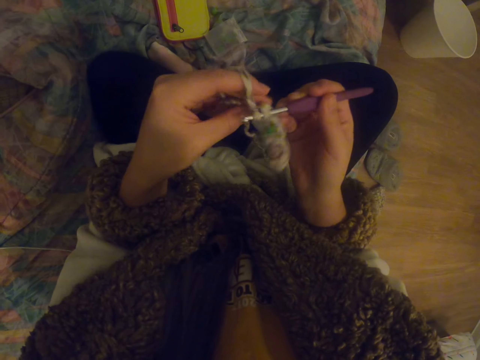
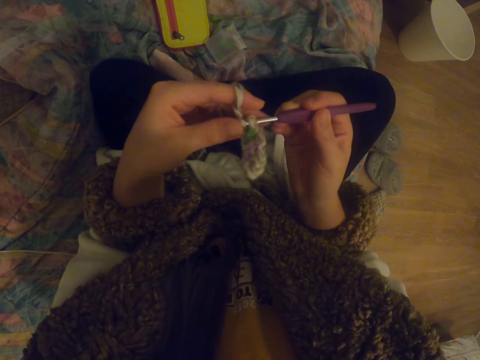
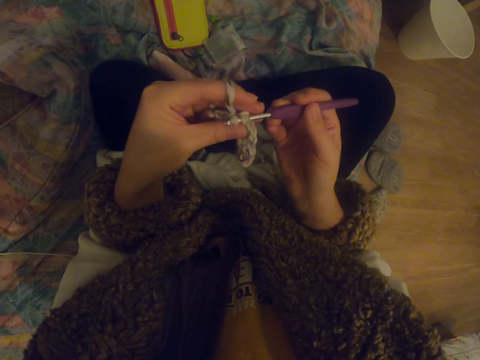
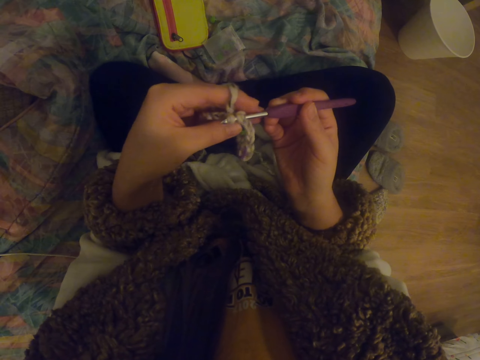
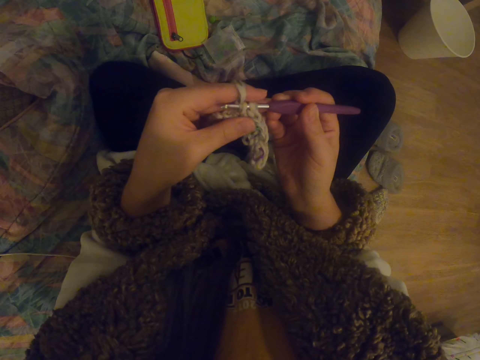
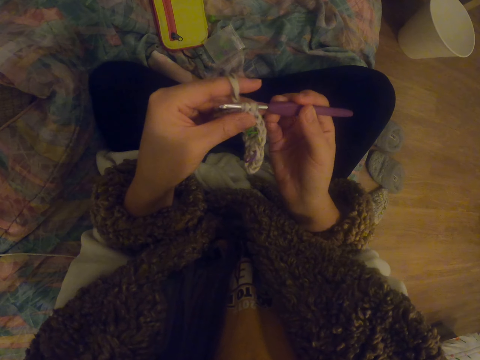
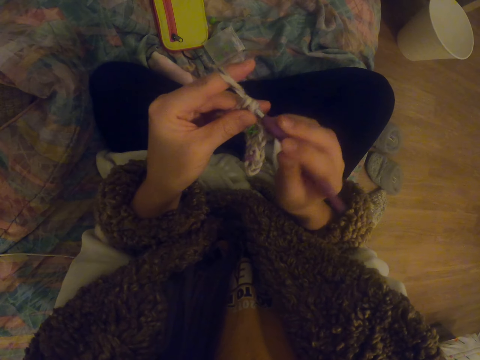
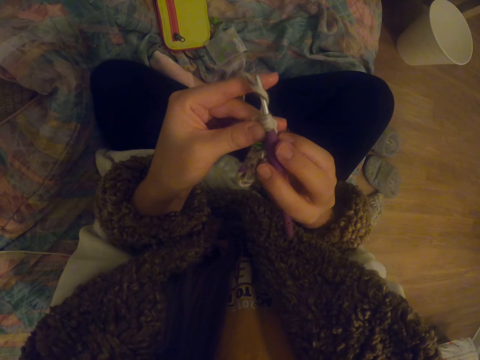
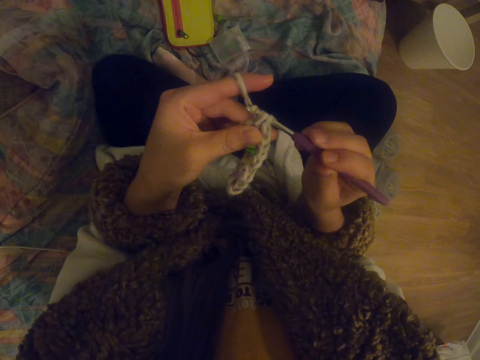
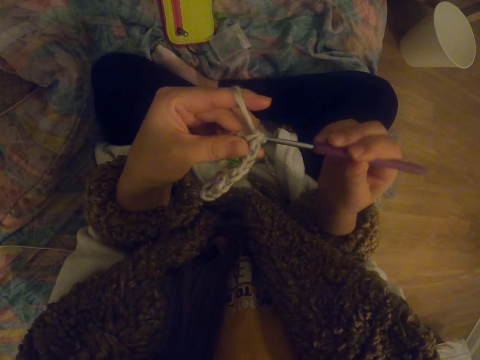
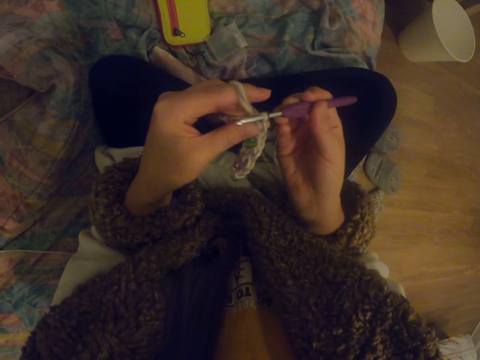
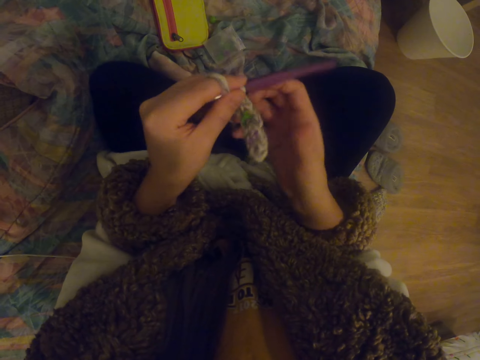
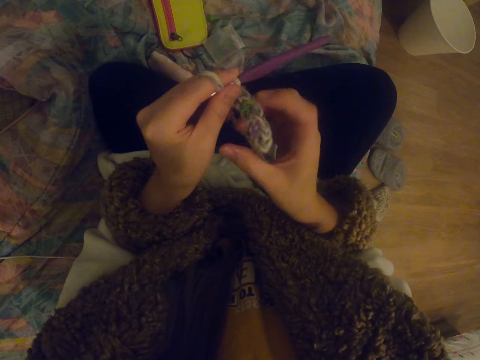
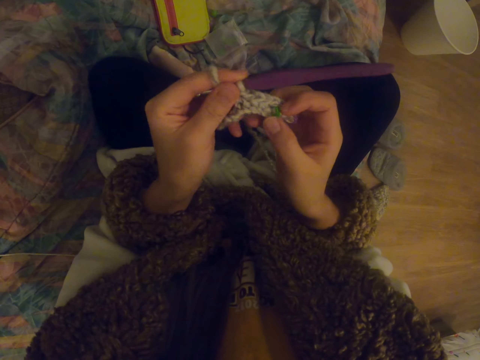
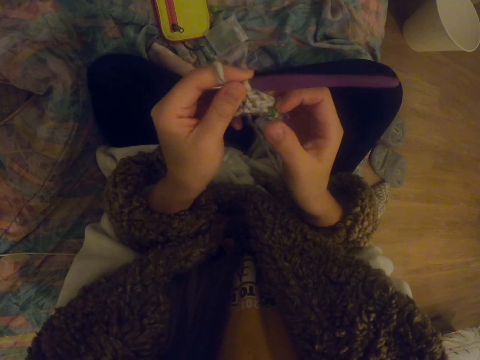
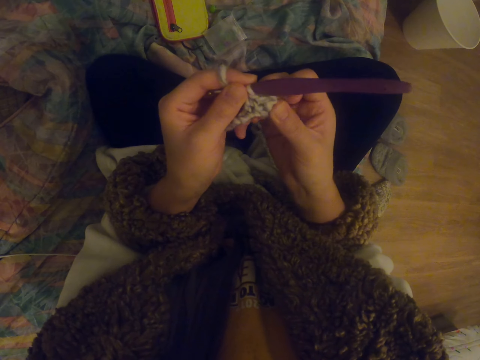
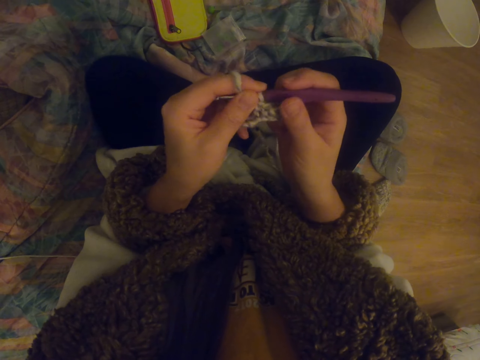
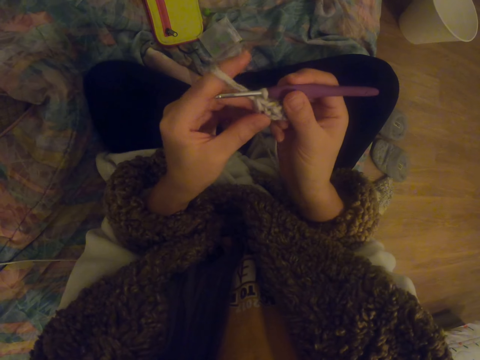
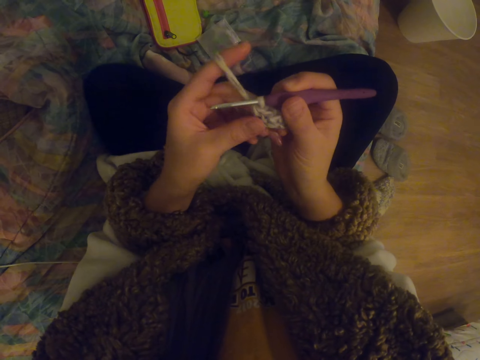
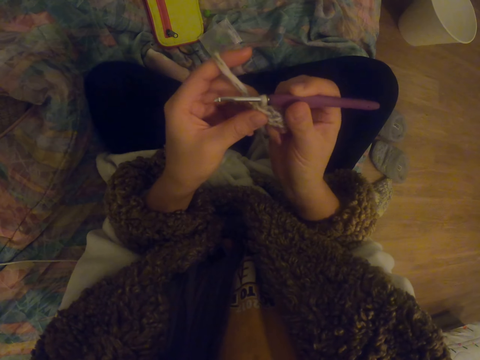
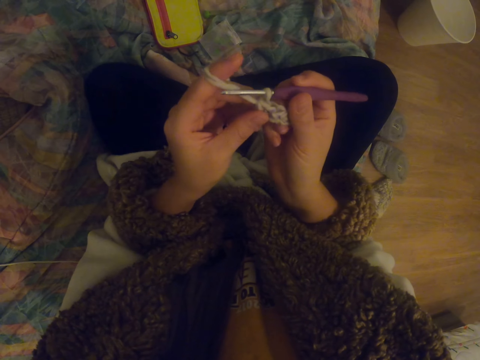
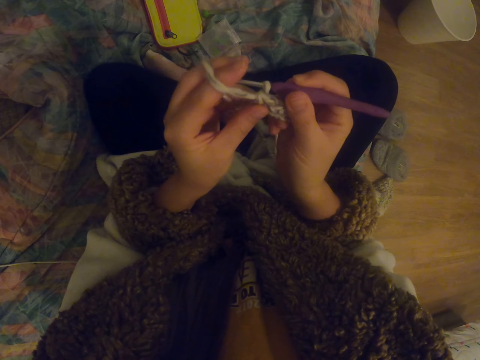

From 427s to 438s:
The camera wearer looks on the fabric. They stretch the garment.

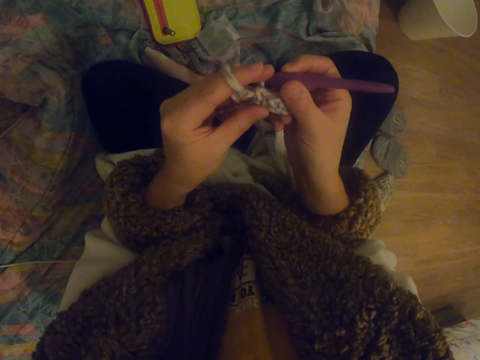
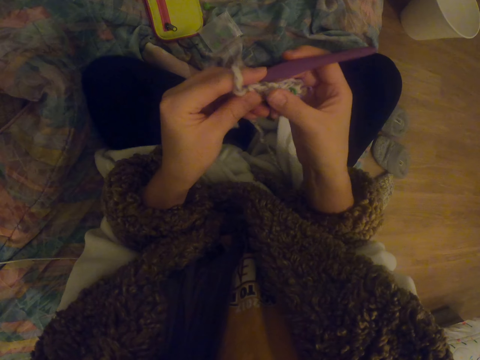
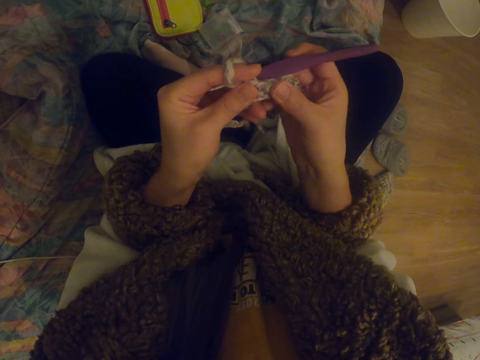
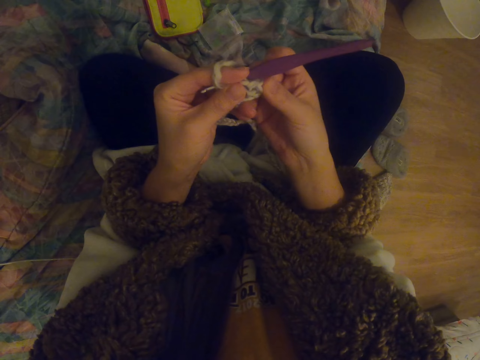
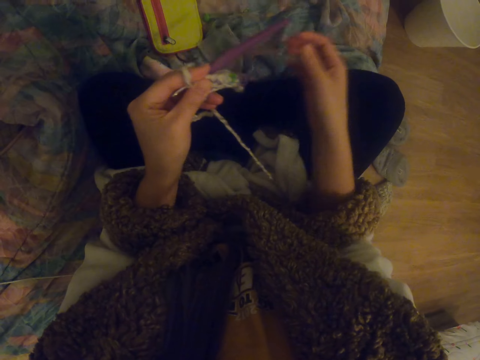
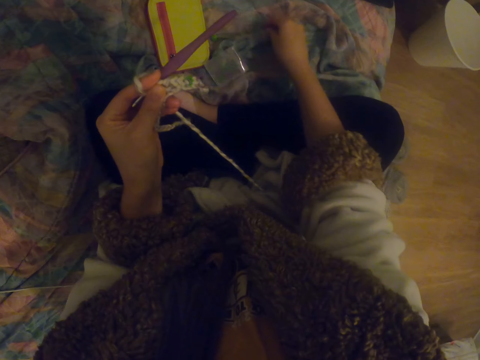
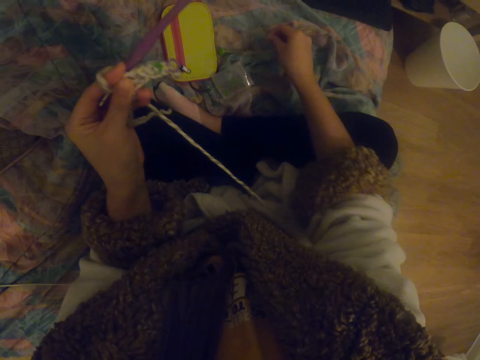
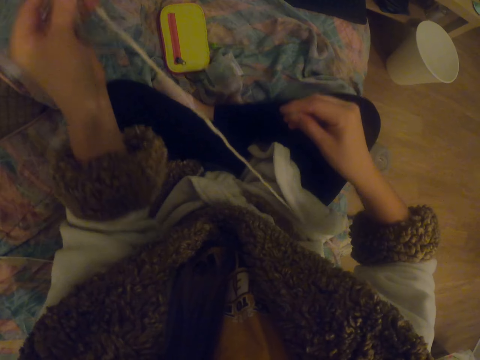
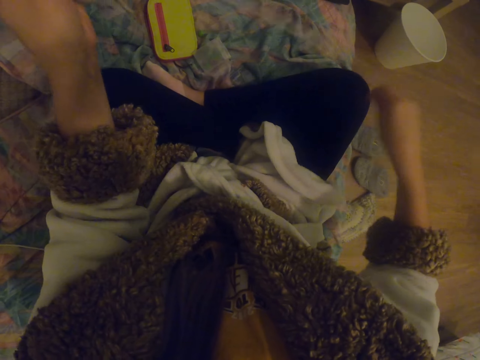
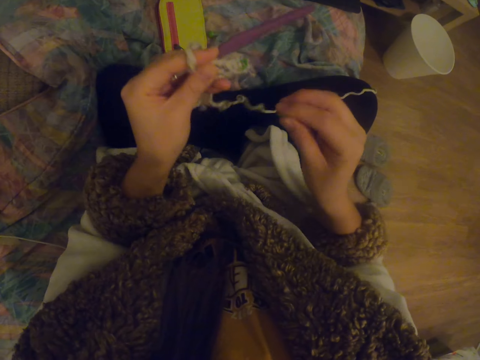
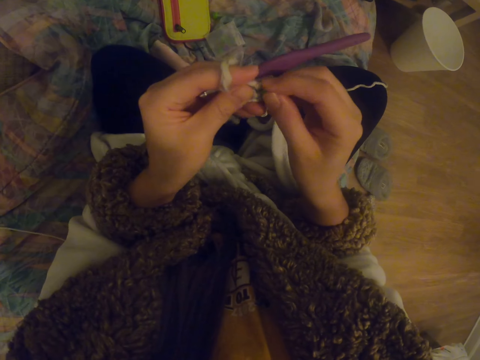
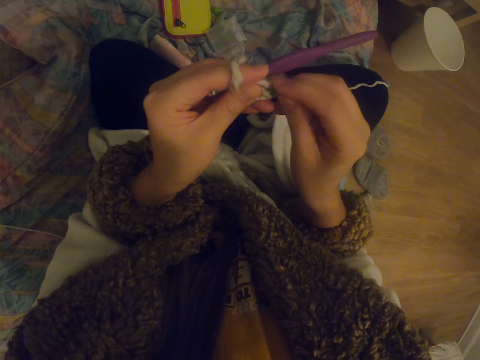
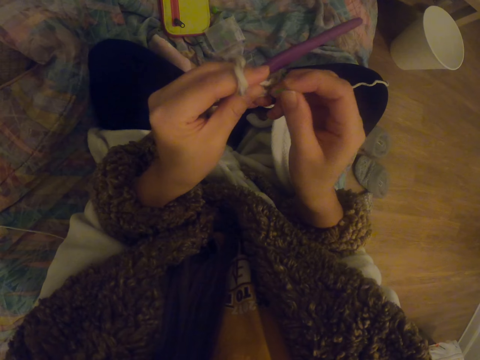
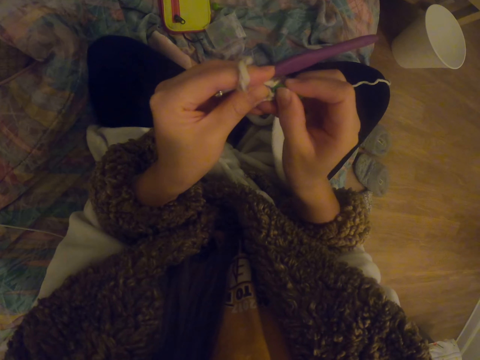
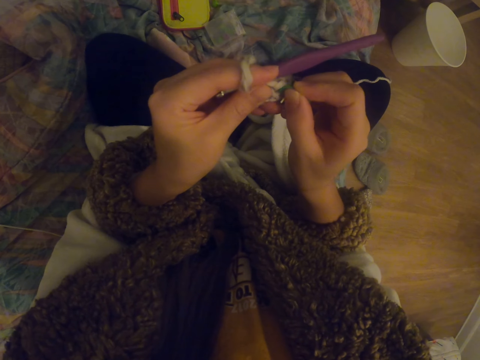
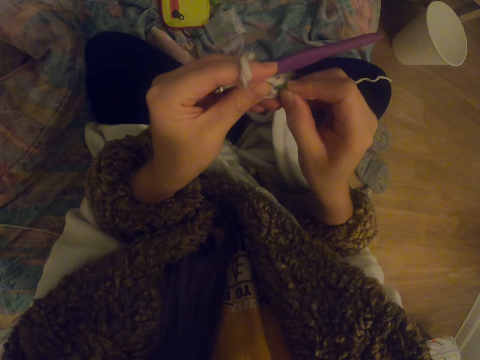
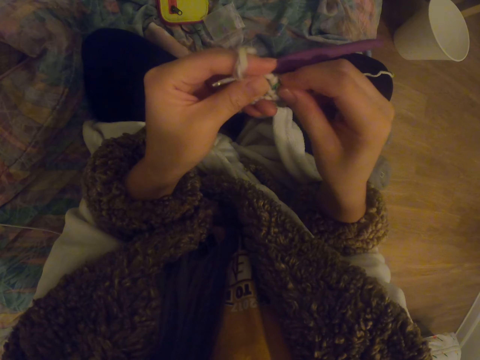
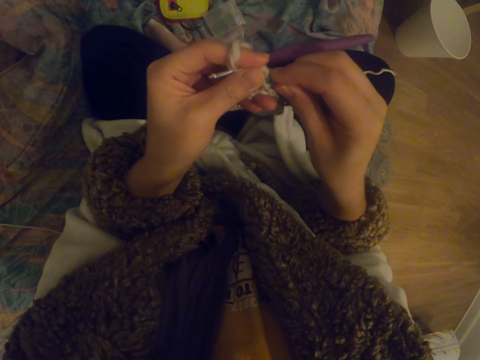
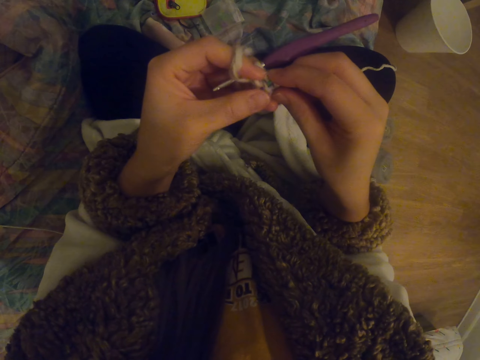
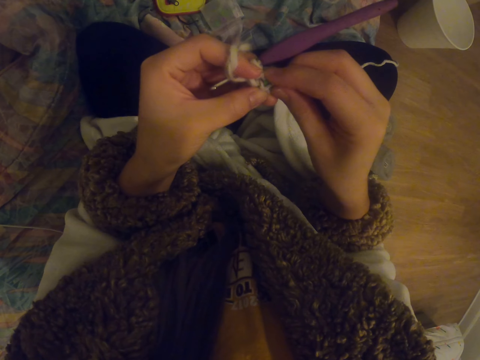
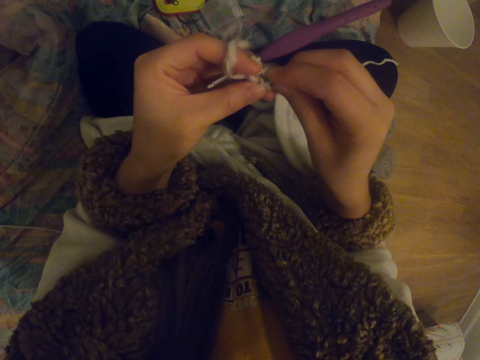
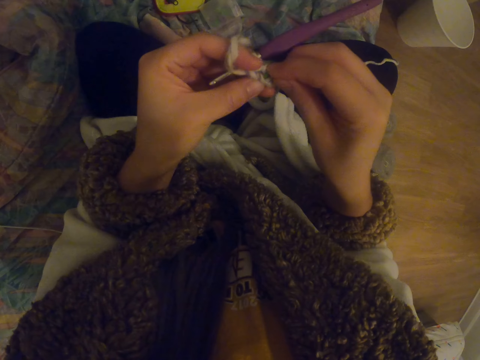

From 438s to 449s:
The camera wearer takes something. They straighten the knitting thread. They fix an object to the garment.

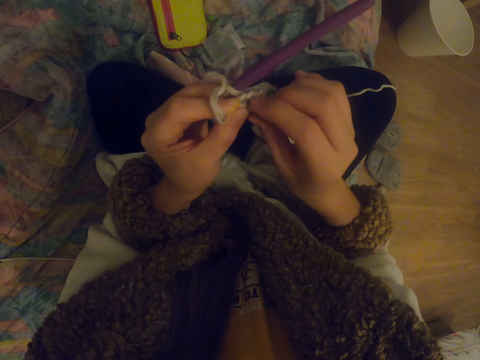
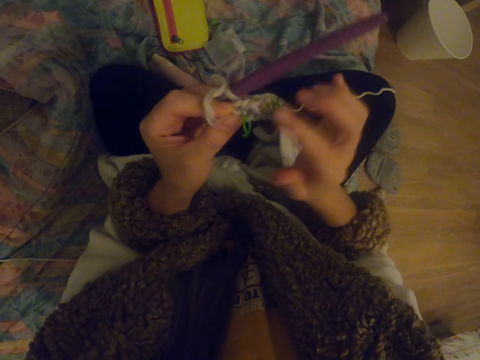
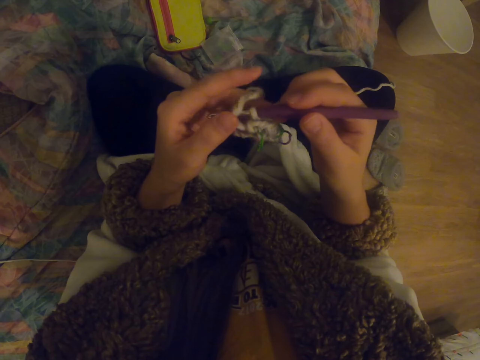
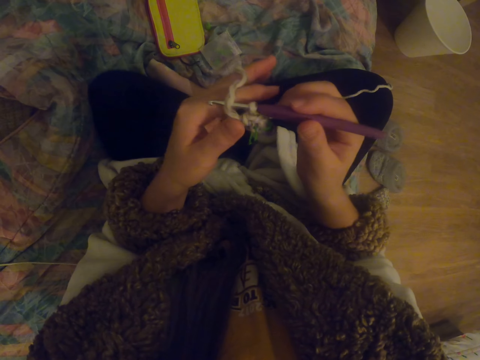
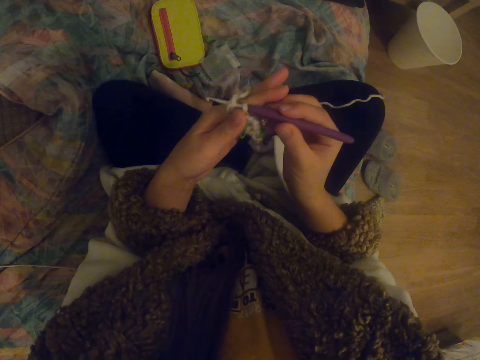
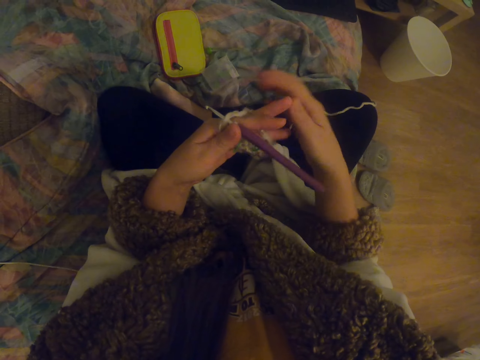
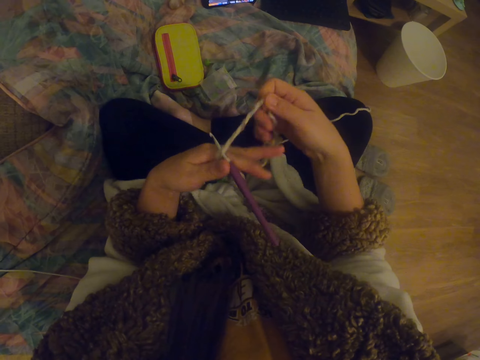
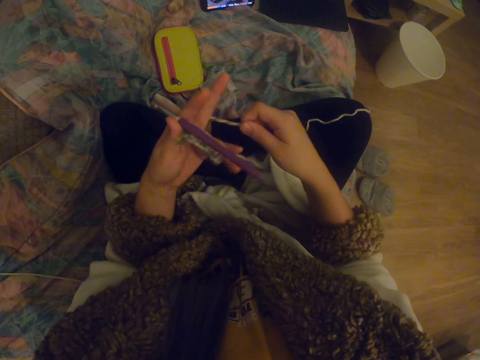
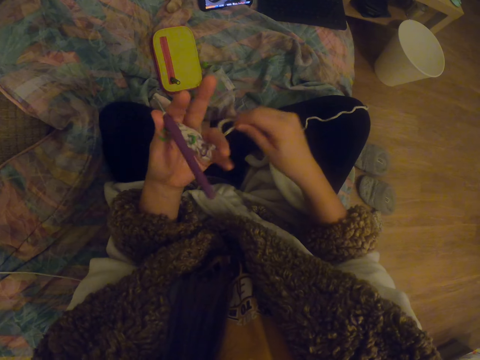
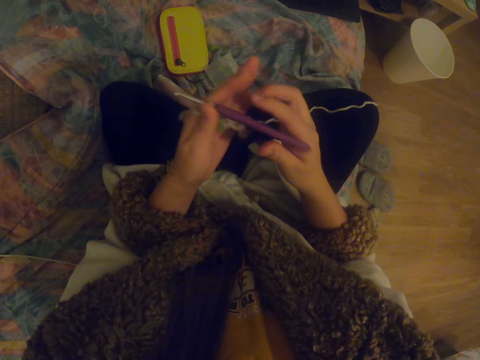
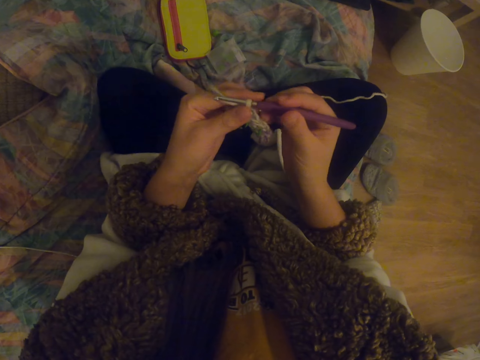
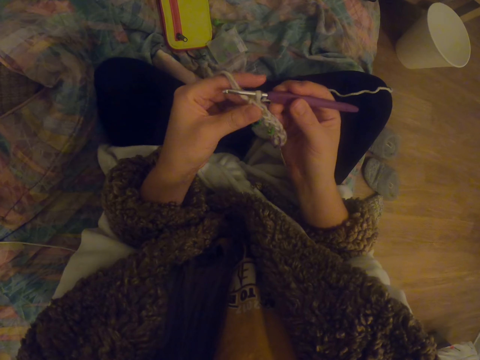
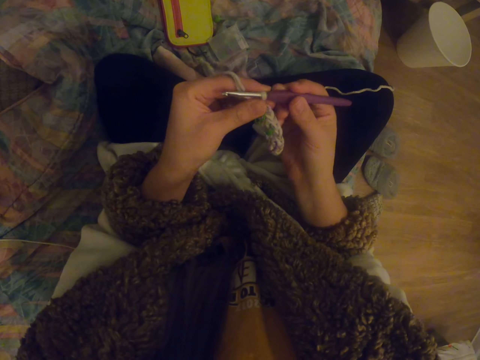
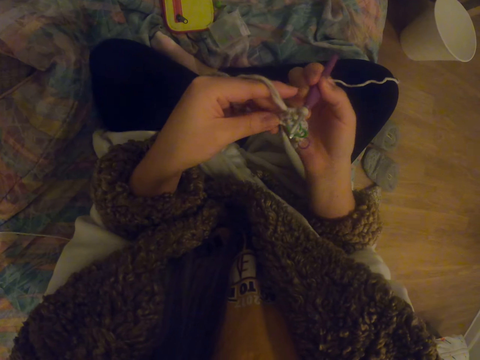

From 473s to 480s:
The camera wearer adjusts the garment. They fold the thread on the fingers. They straighten the knitting thread.
